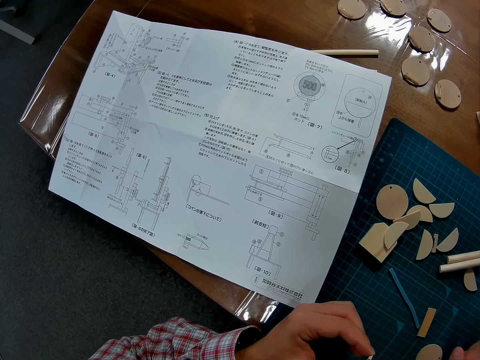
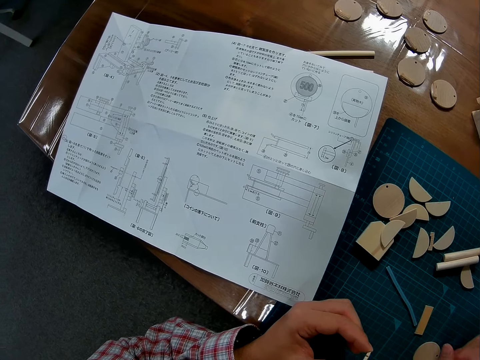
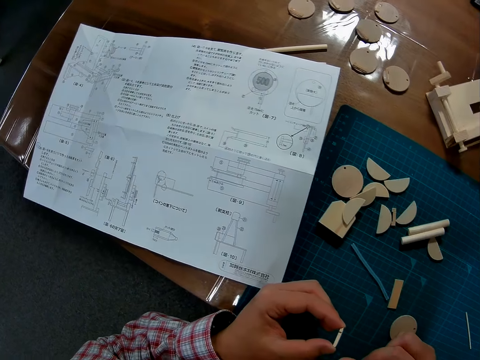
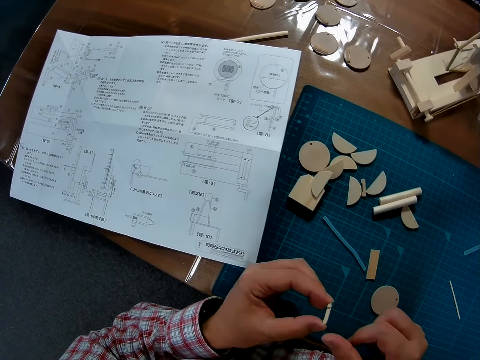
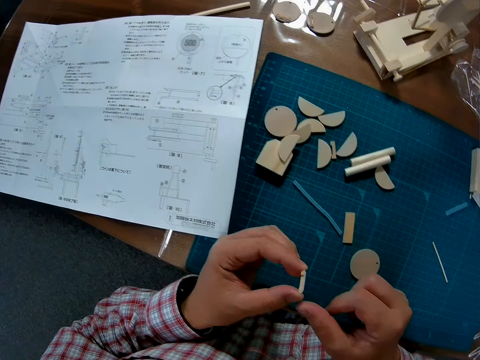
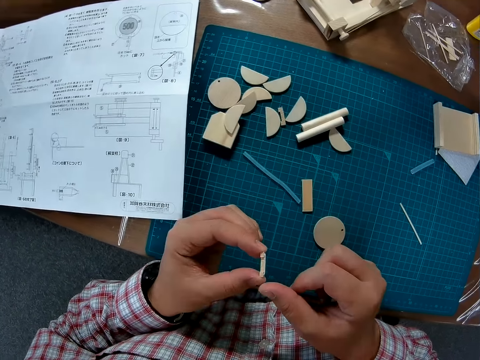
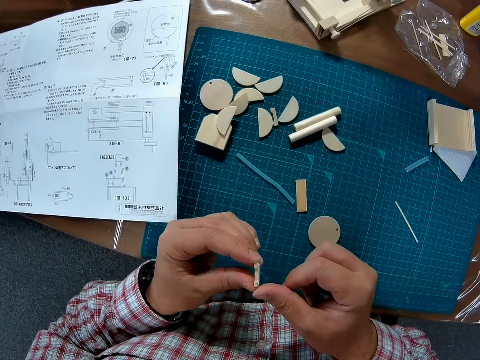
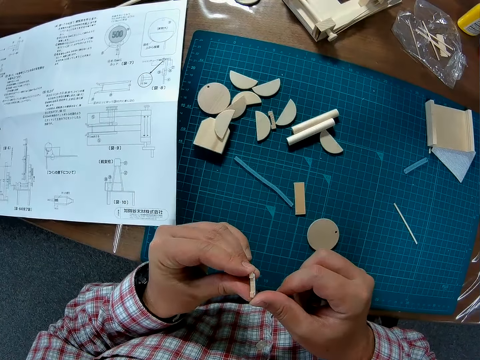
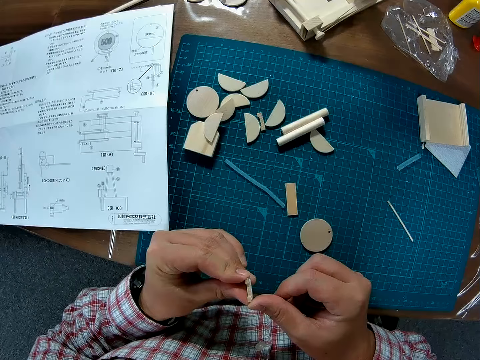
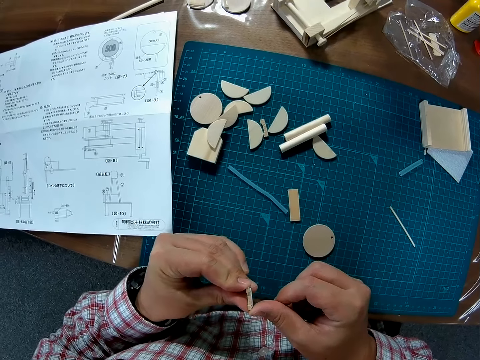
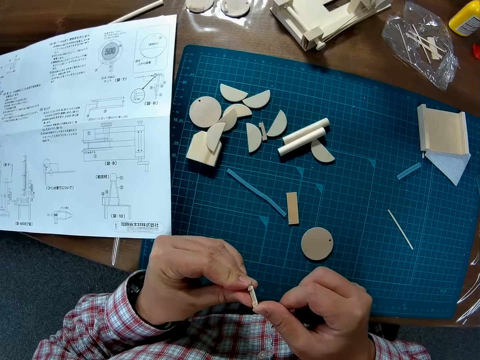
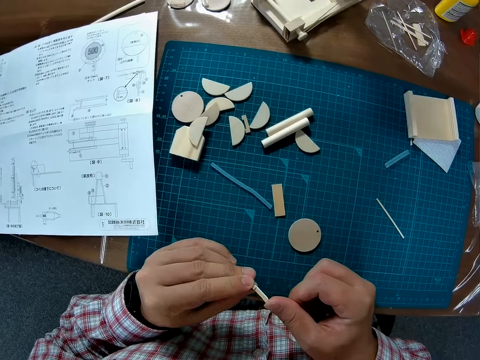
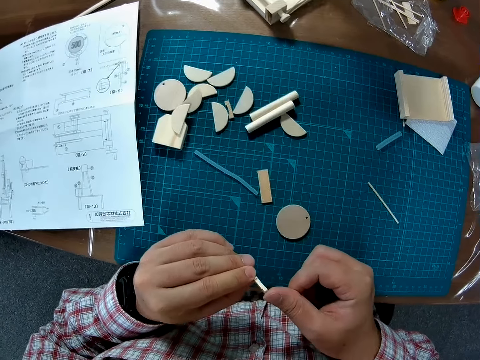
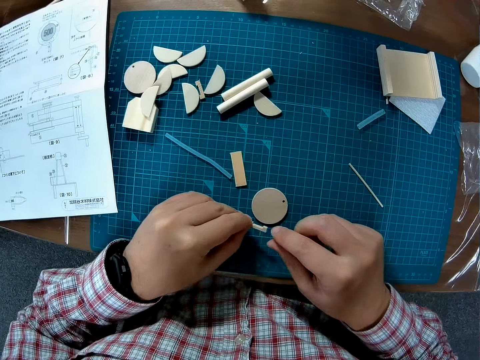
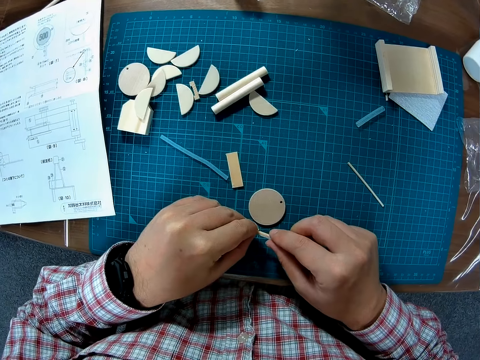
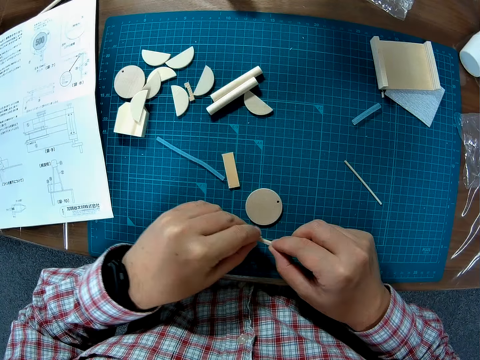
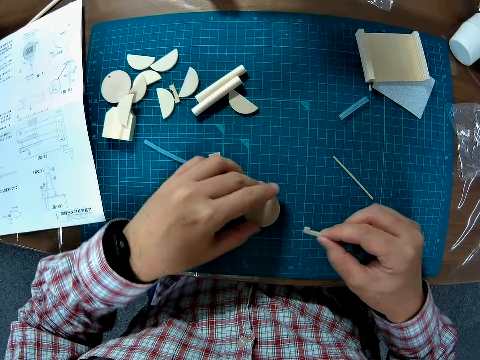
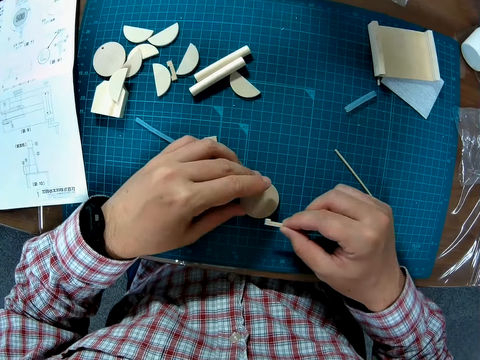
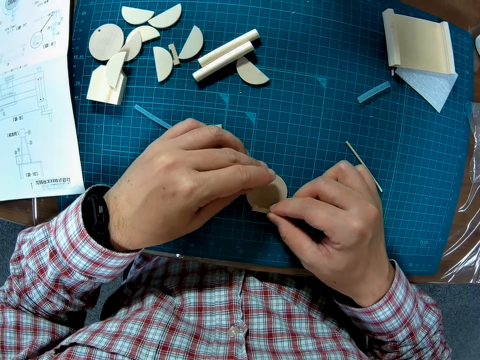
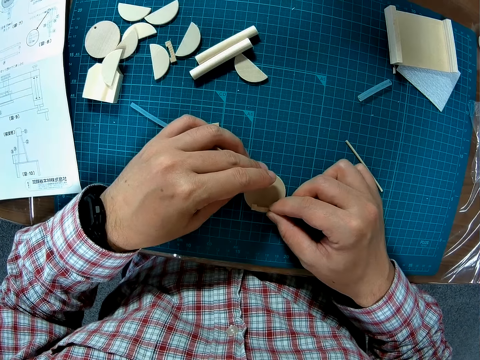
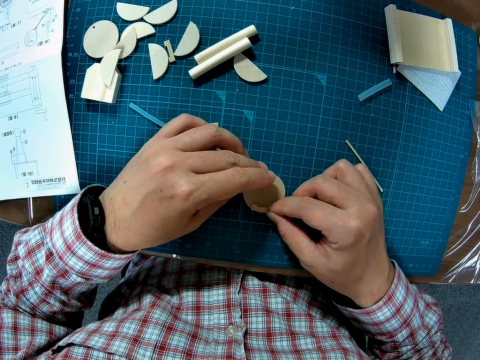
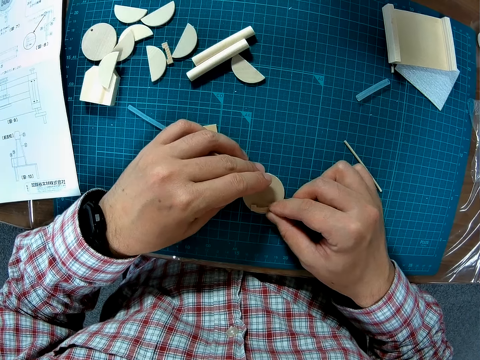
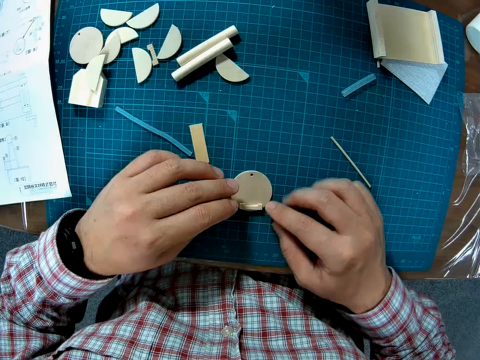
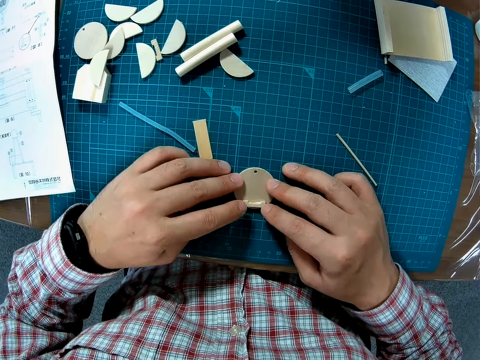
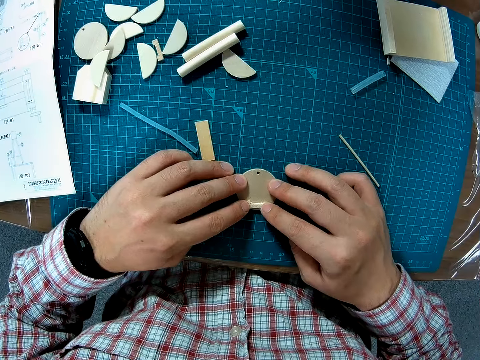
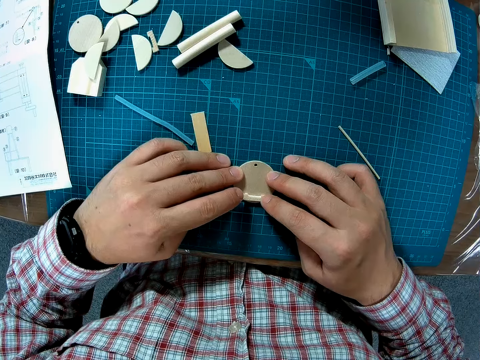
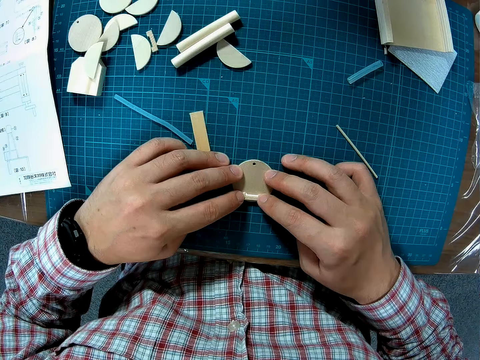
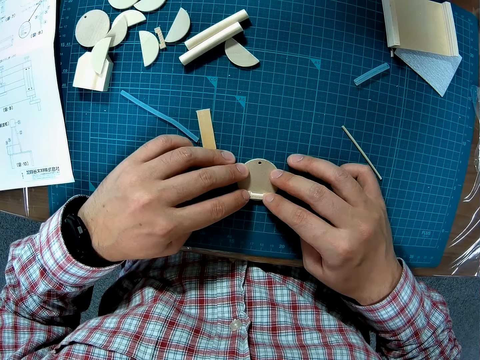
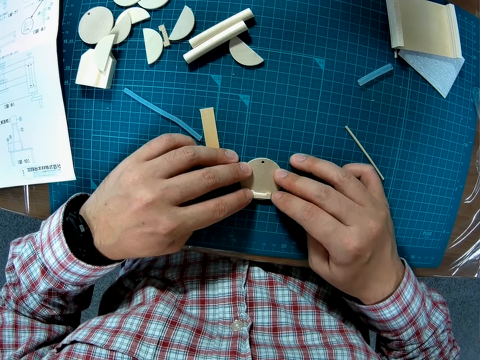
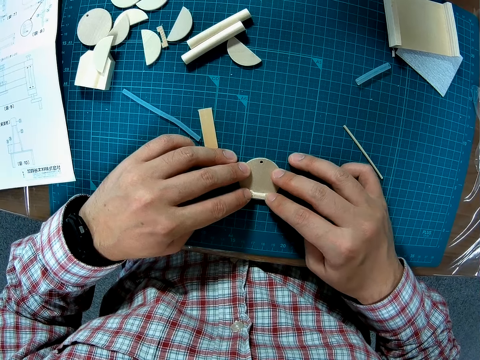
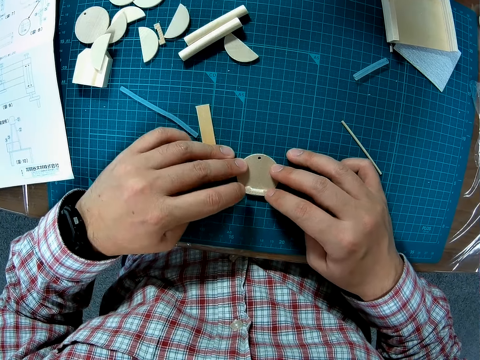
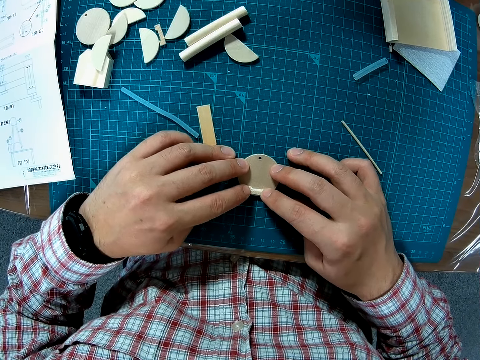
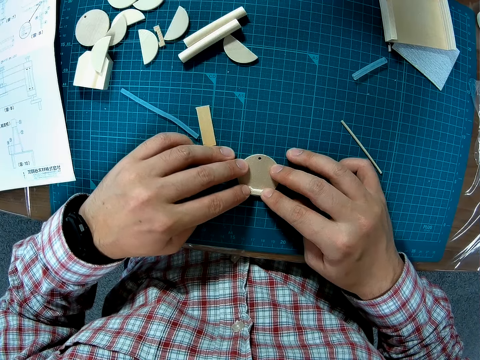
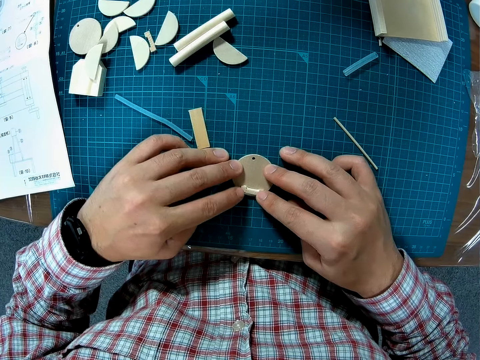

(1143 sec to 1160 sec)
The camera wearer adjusts the glued piece of craft material. He presses the small wood piece against his right thumb. He adjusts the piece of craft material on the mat craft board. He sticks the two pieces of craft material together on the mat craft board. He places the small wood piece on the round wood piece.

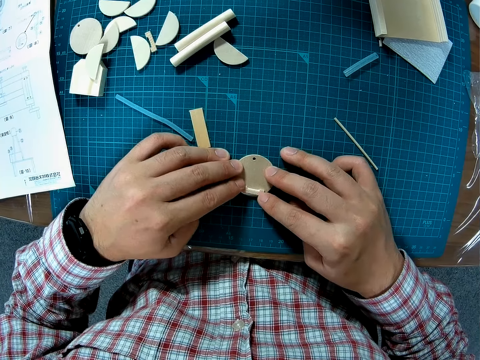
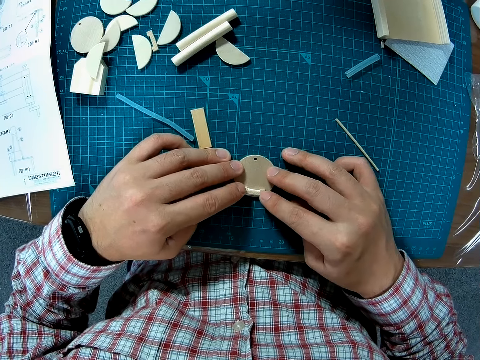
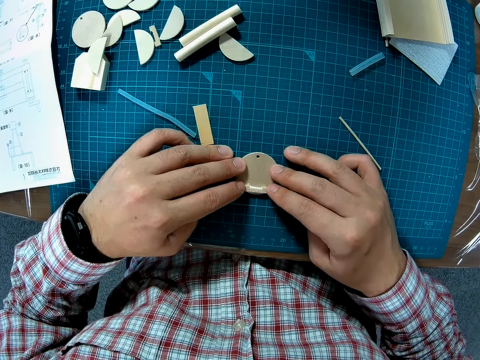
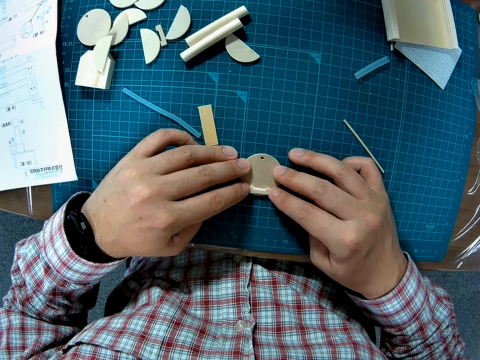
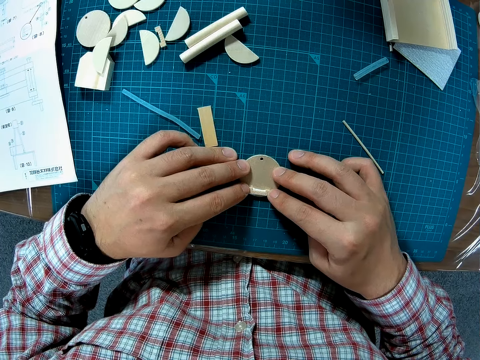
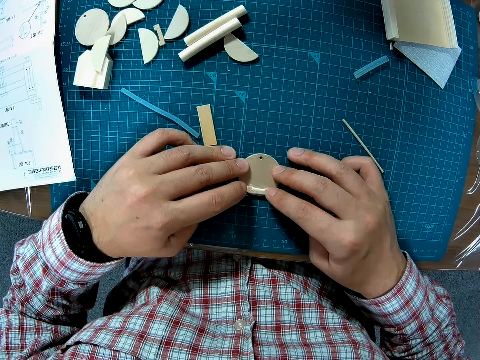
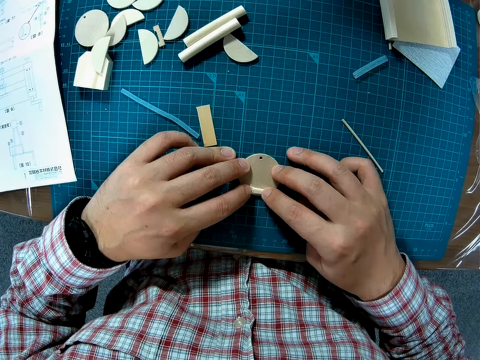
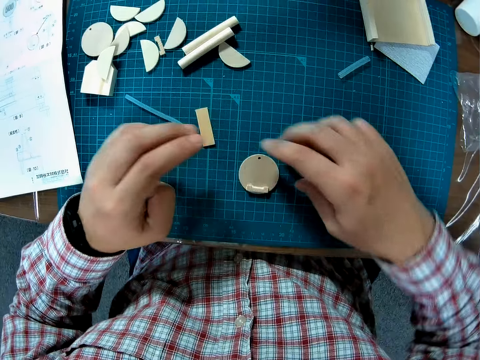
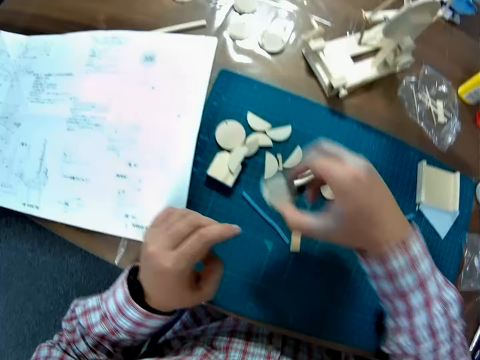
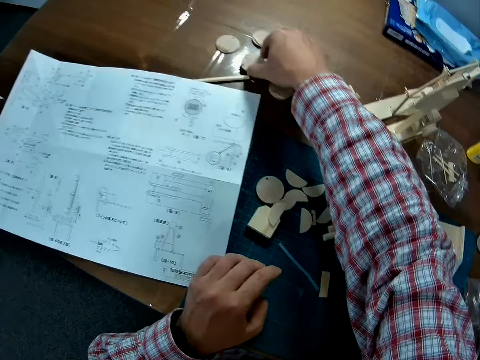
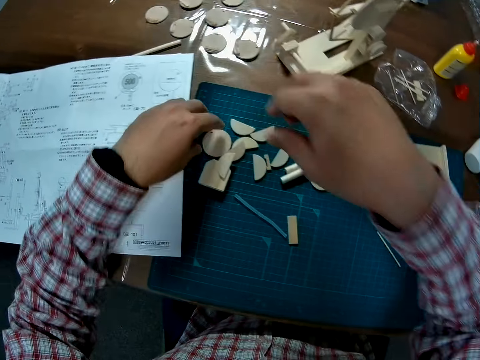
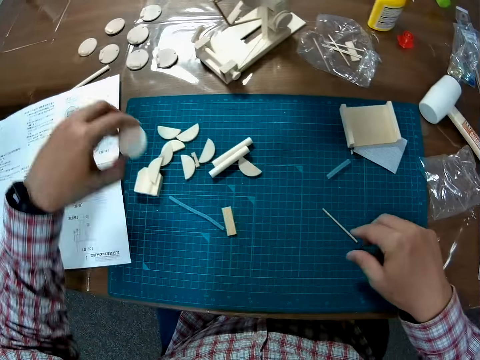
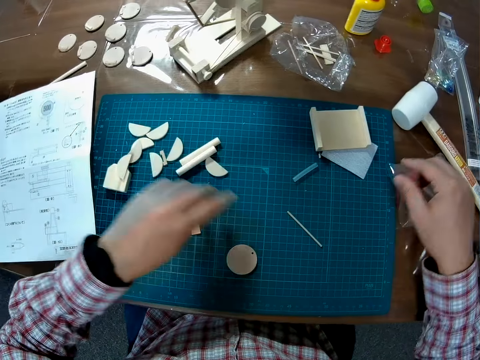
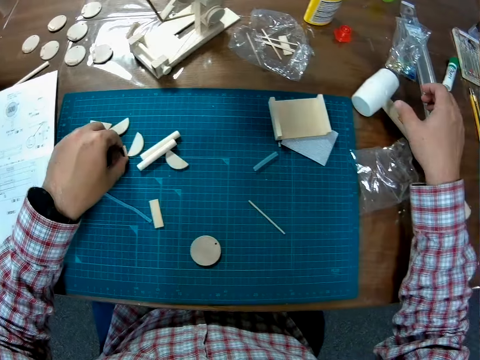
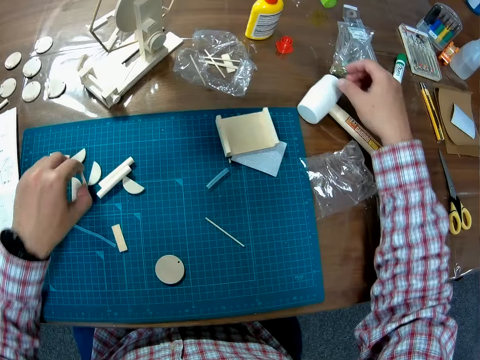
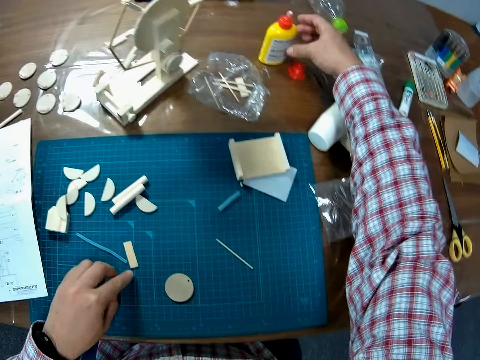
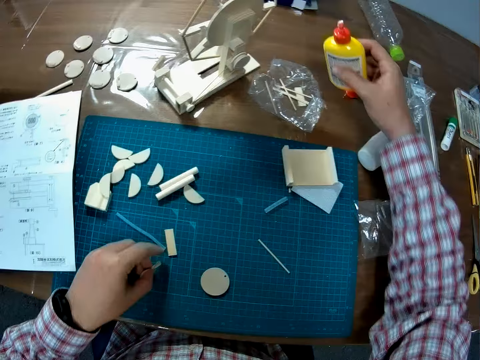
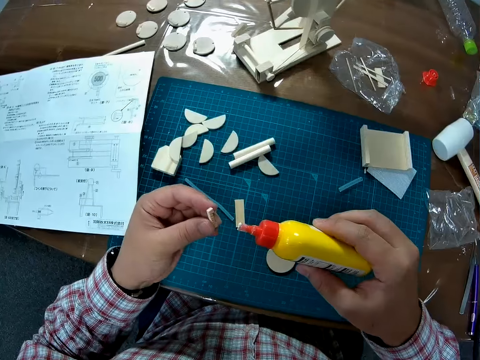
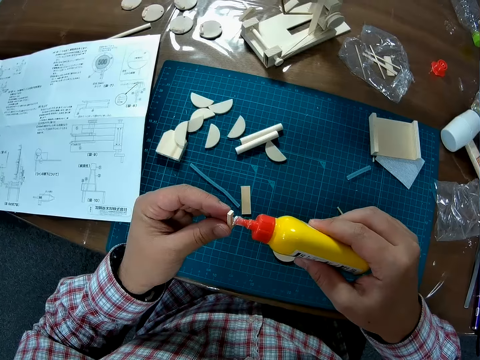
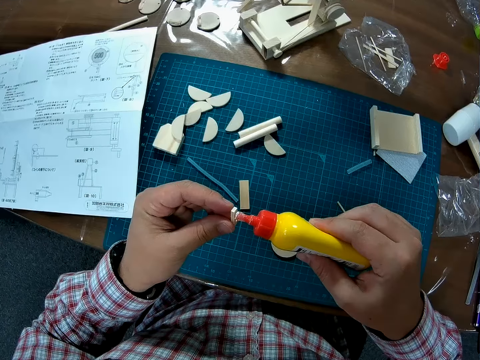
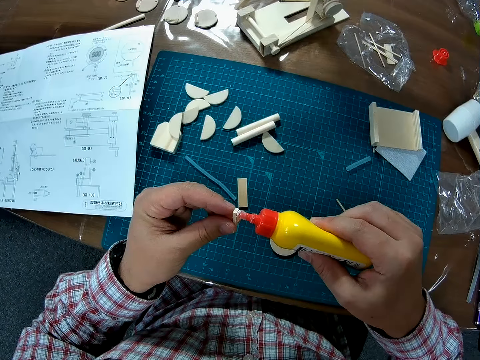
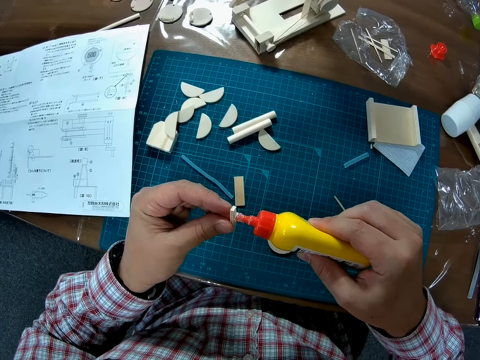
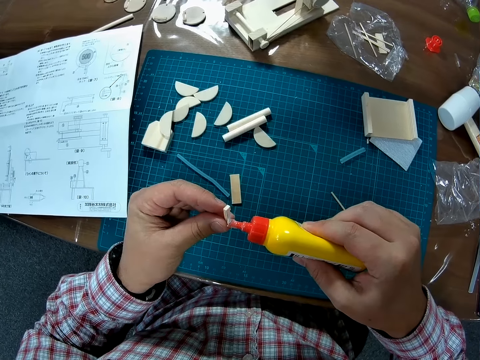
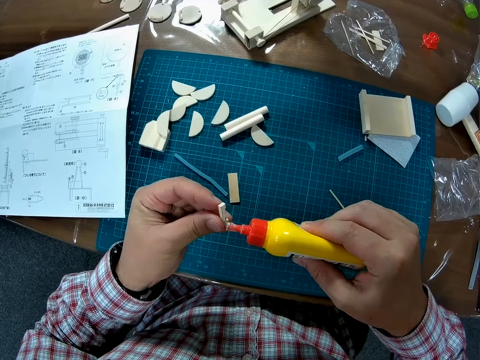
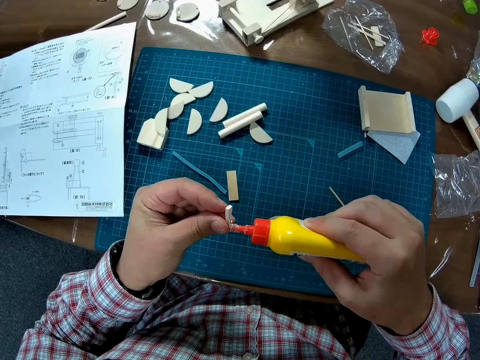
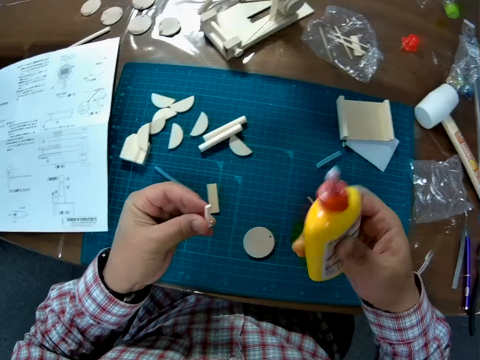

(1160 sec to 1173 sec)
The camera wearer picks up the joined pieces with the right hand. He takes the round wood piece forward on the table. He places the joined pieces on the table. He takes another round wood piece from the table mat and places the round wood piece on the table mat. He takes a small wood piece from the table. He takes the glue bottle from the table with his right hand. He applies the glue on the small wood piece in the hand.
